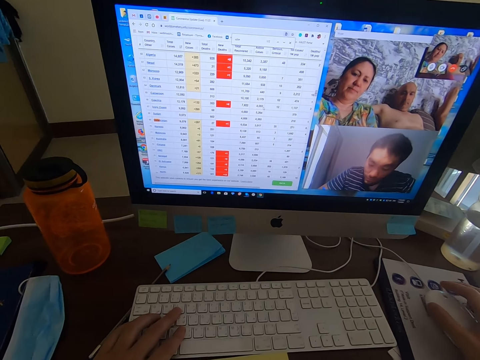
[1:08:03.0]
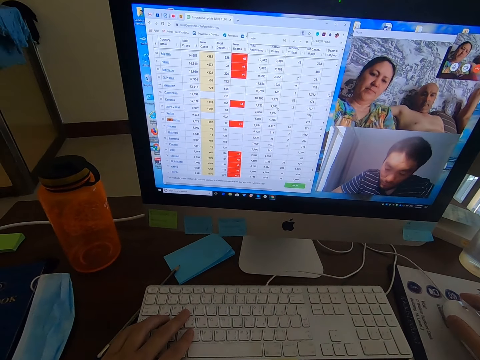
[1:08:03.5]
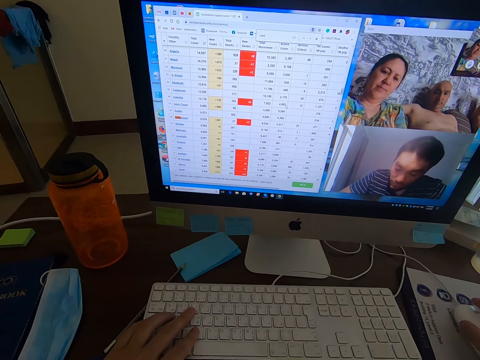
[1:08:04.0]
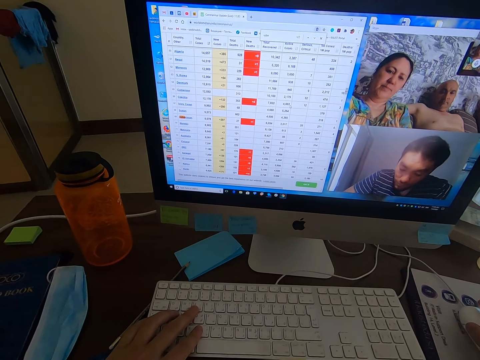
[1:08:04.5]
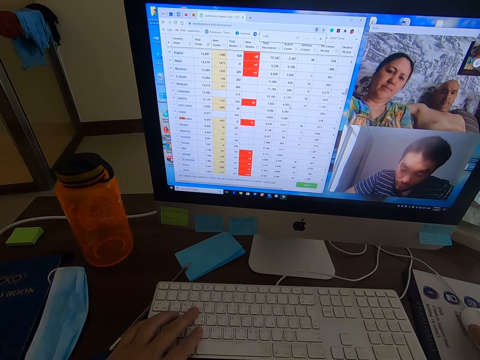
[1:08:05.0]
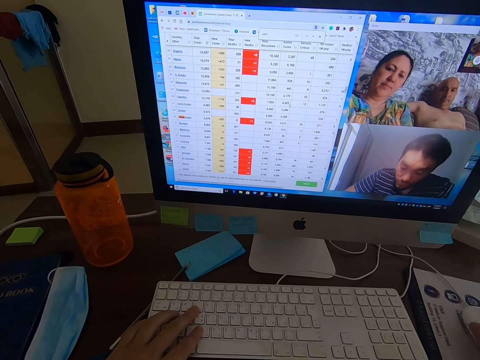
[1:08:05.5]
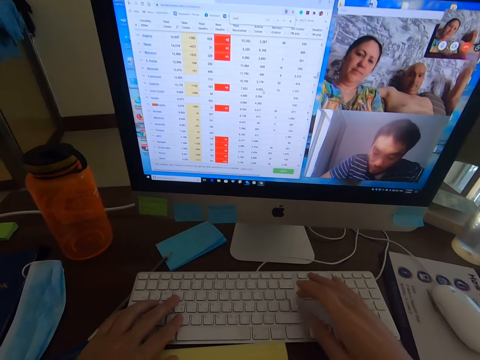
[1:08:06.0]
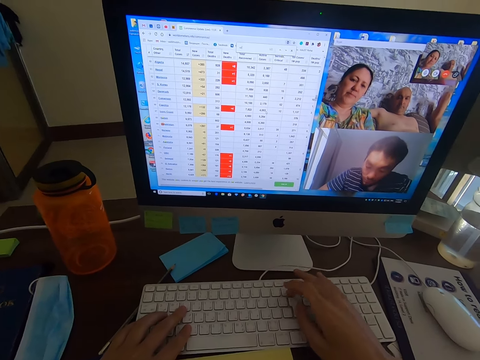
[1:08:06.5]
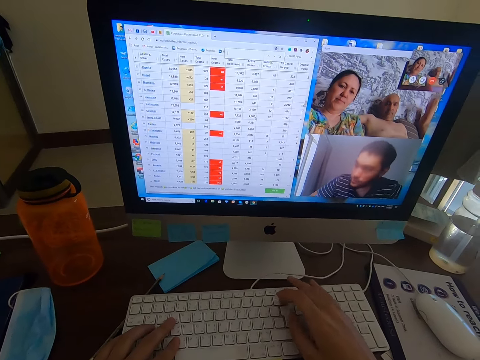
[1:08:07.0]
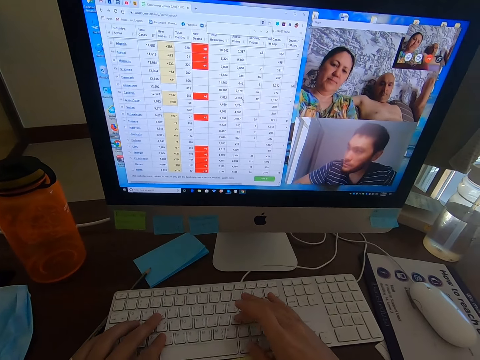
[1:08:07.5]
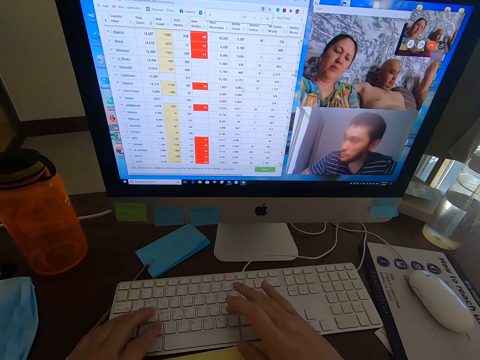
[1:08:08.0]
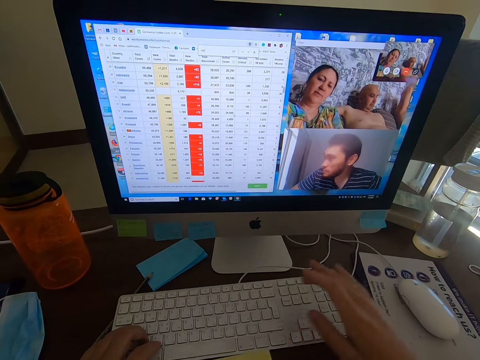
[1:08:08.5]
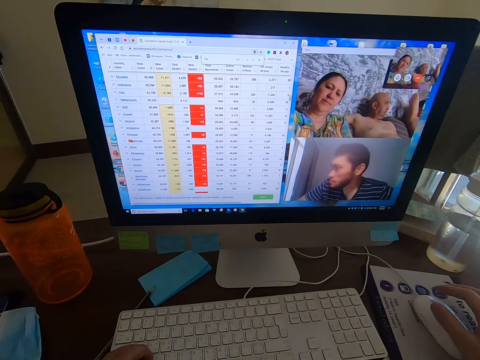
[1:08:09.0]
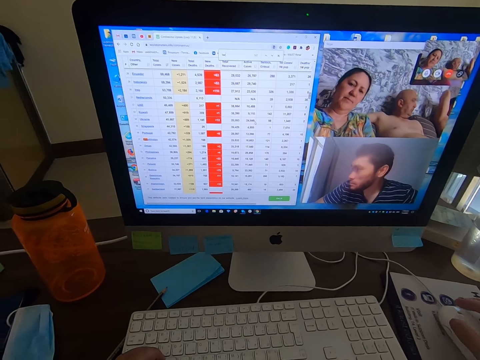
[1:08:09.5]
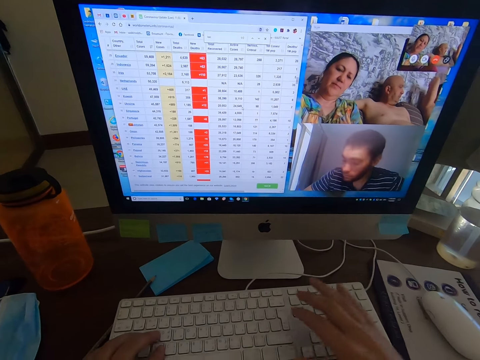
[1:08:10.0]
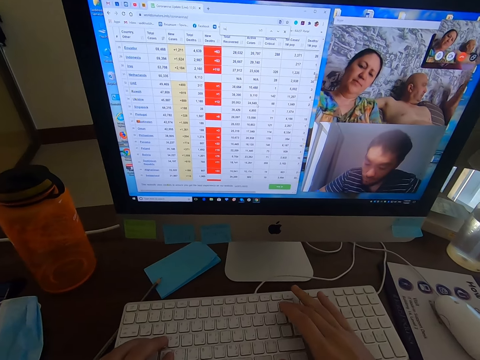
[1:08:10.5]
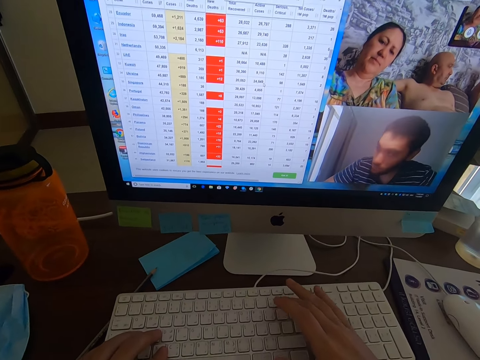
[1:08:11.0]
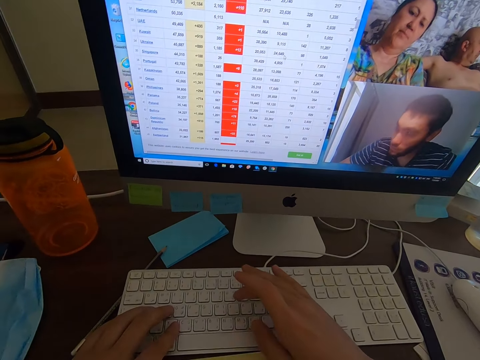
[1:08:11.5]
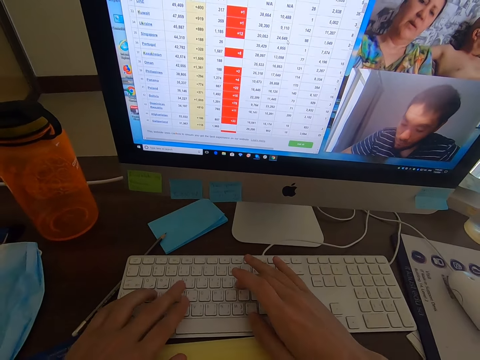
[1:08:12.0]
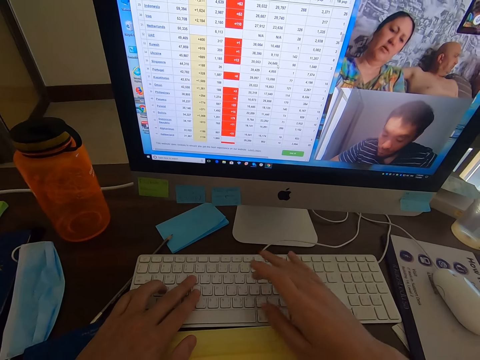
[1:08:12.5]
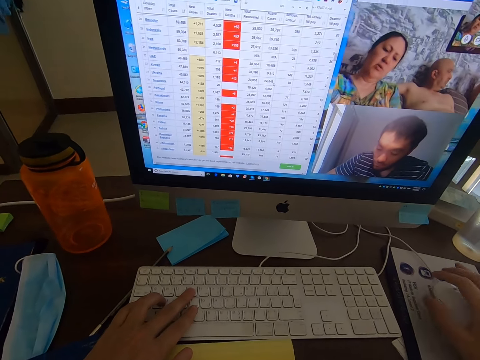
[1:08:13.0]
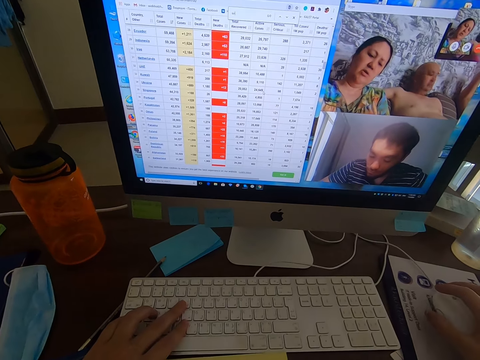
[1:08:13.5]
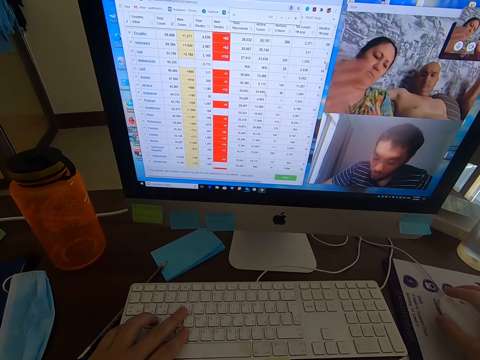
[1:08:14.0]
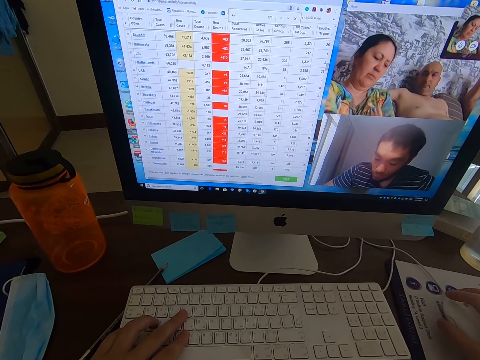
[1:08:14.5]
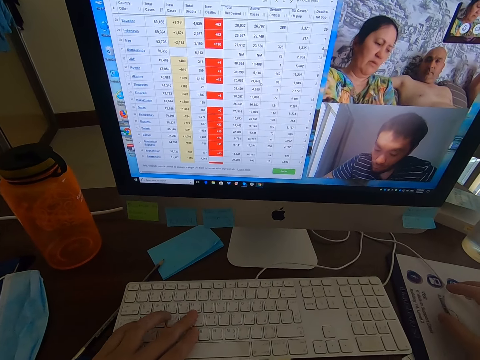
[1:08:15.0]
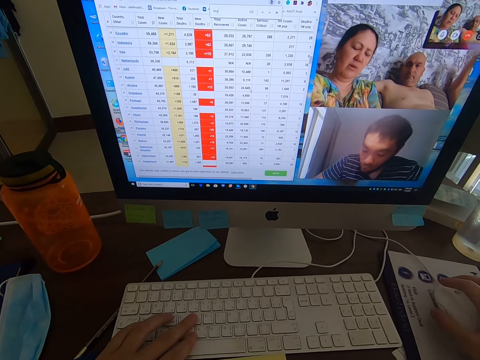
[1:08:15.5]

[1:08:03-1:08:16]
The camera wearer holds the mouse with the right hand. They type on the keyboard. They hold the mouse.

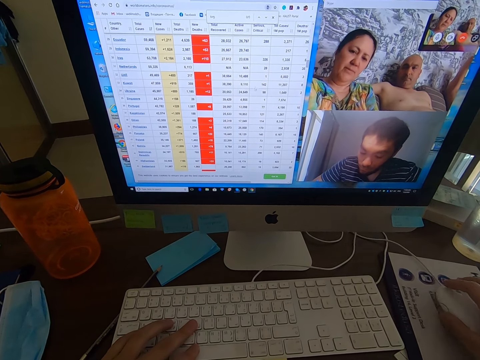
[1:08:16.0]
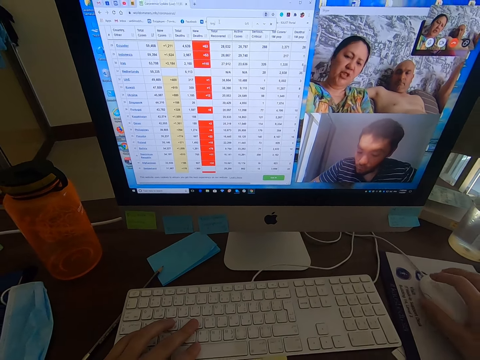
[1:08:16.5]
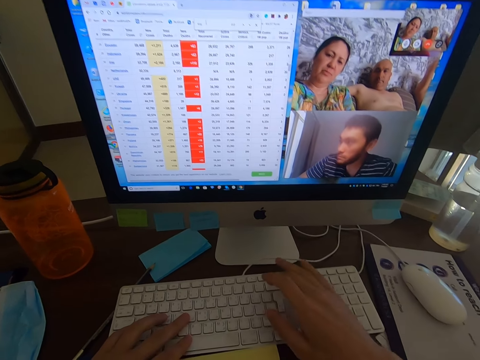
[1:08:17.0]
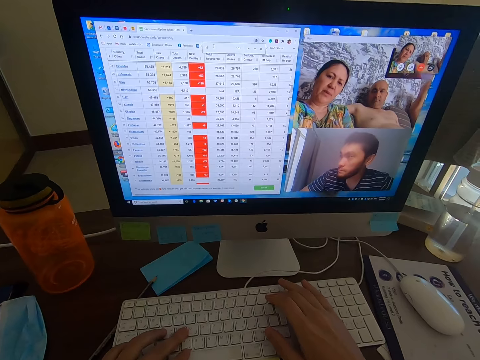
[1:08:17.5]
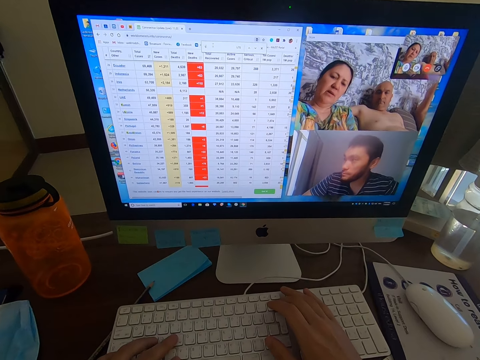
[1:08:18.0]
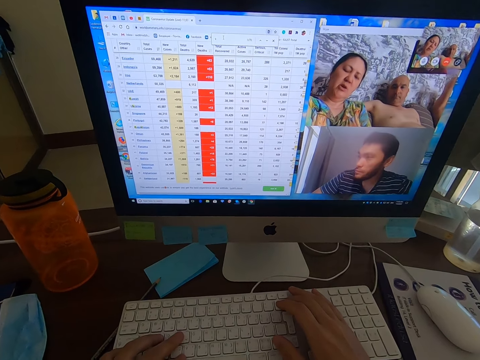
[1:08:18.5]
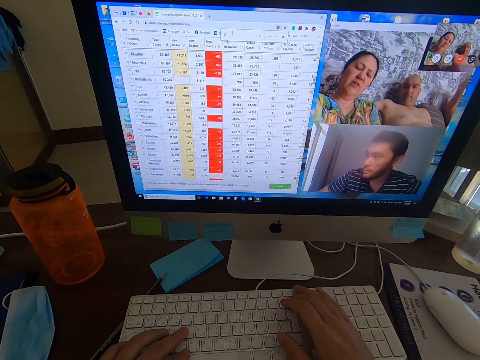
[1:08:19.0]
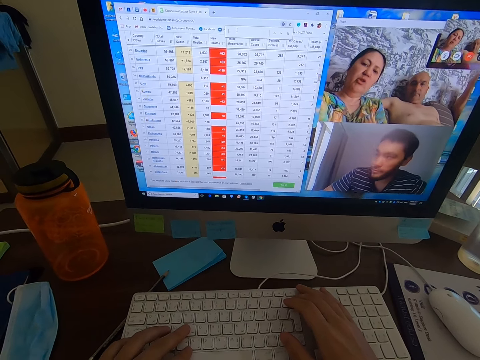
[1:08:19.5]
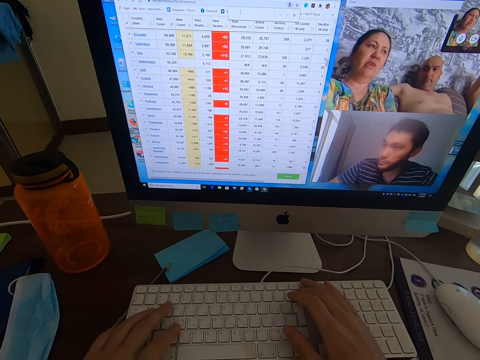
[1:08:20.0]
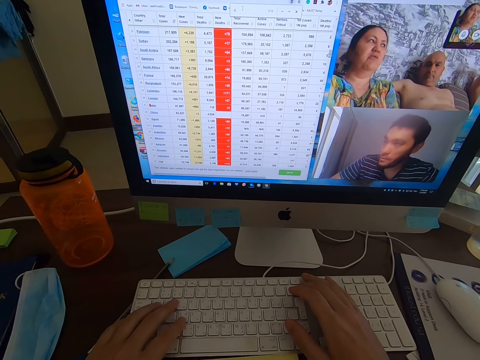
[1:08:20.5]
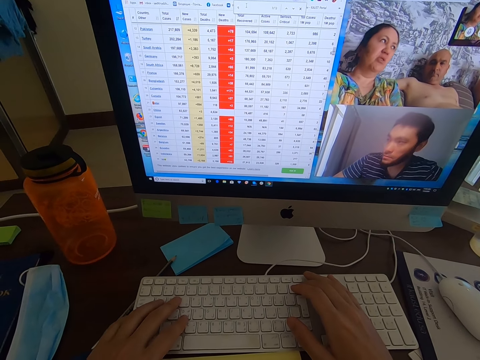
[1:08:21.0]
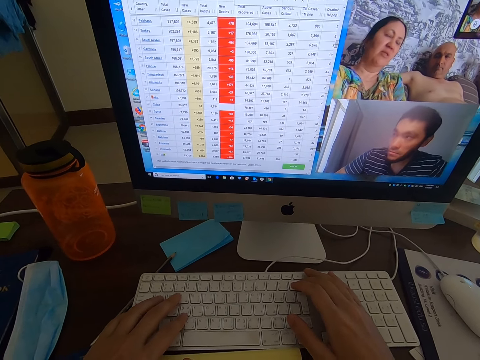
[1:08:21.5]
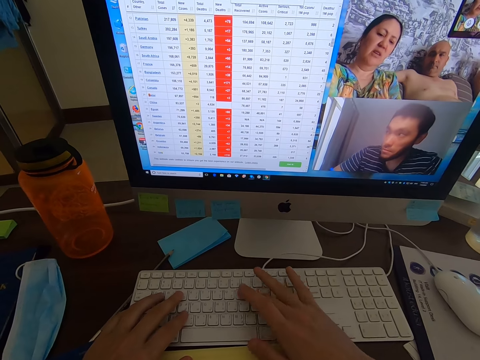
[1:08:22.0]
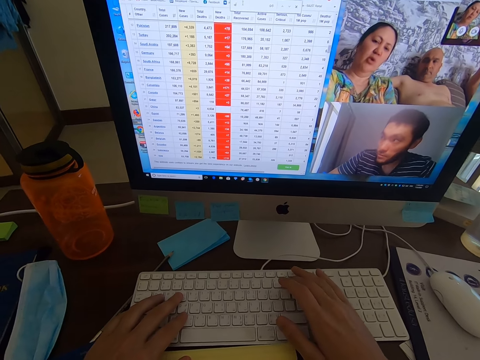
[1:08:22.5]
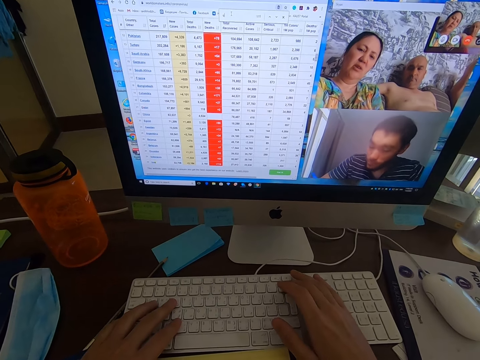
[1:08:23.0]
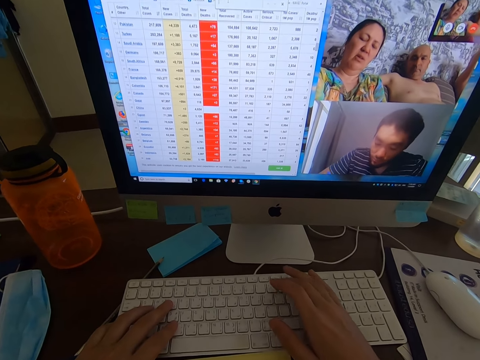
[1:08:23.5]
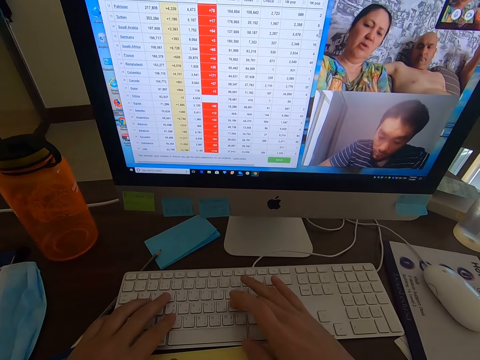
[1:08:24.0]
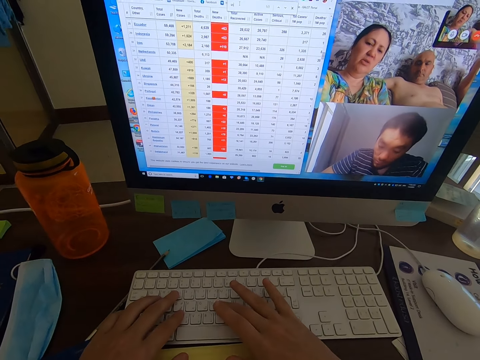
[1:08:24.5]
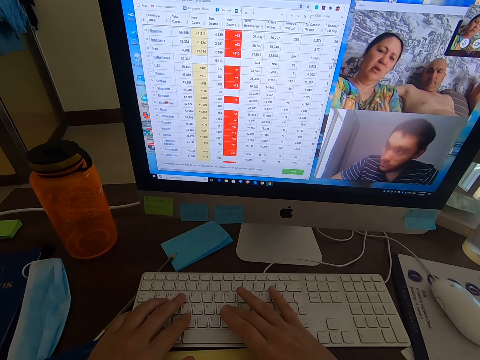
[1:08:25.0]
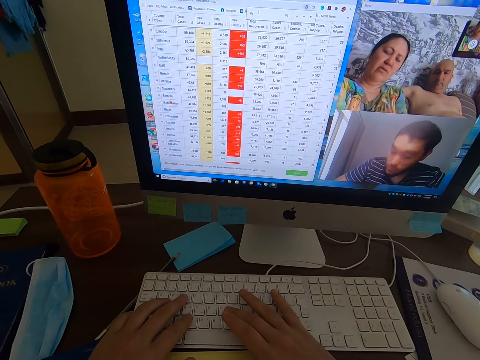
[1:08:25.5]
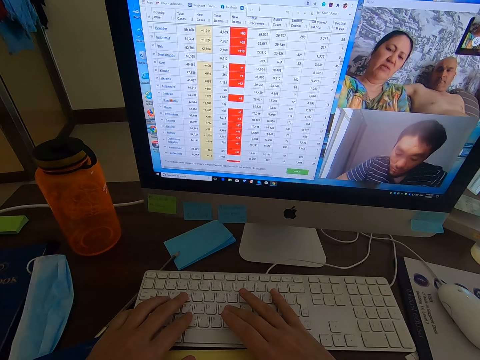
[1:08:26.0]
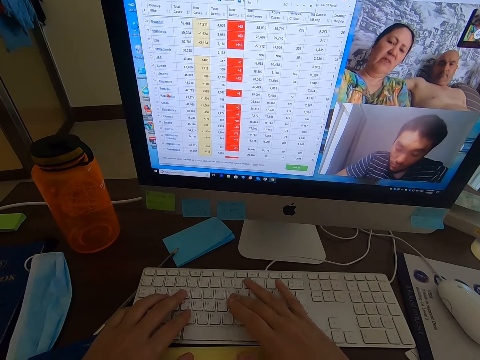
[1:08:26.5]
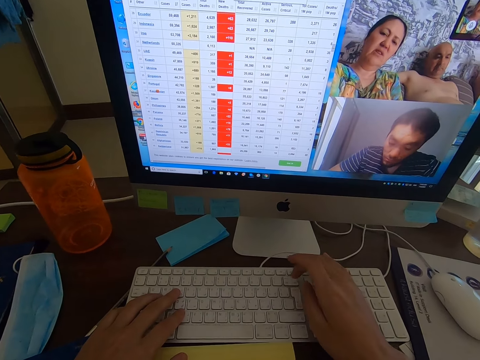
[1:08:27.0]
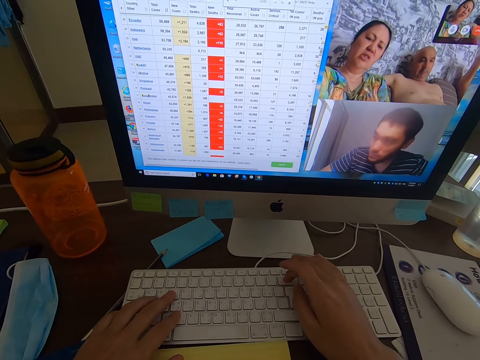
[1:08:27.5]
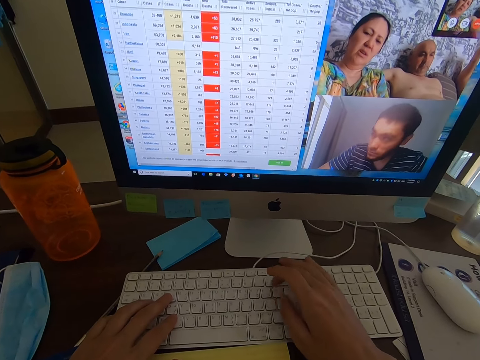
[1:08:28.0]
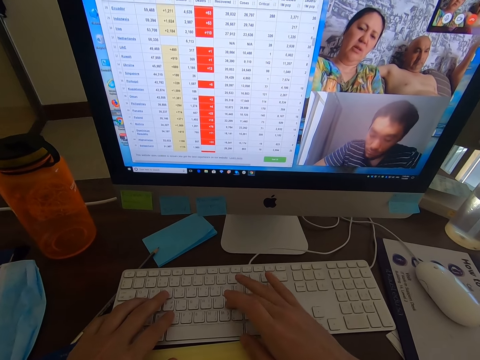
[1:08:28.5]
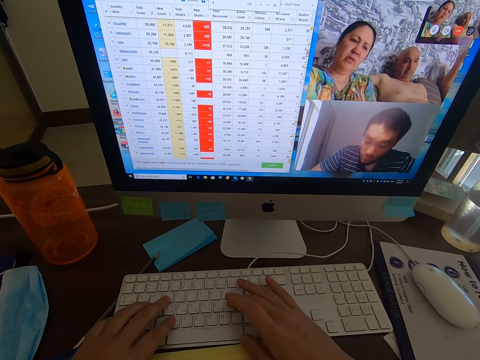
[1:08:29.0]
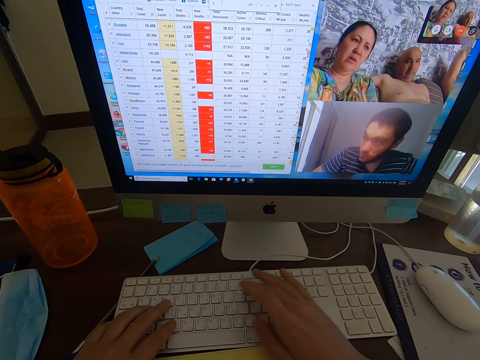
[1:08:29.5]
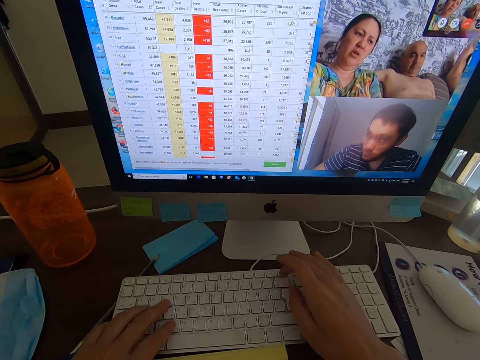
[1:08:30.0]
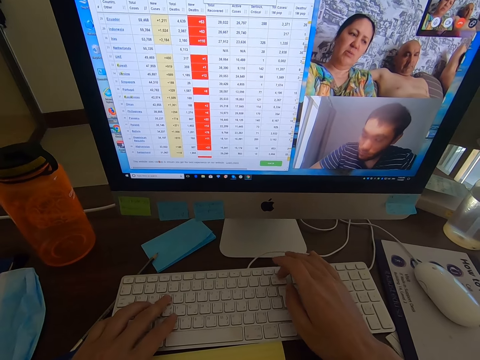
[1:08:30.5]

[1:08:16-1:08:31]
The camera wearer holds the keyboard. They type on the keyboard with both hands. They look at the monitor.
